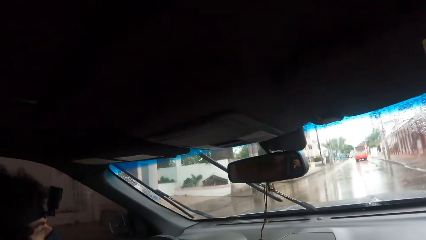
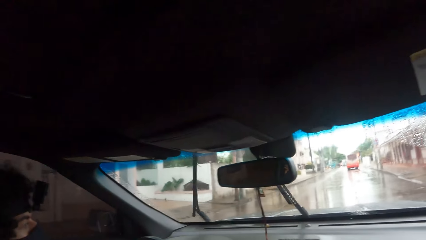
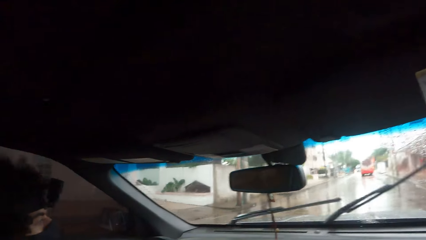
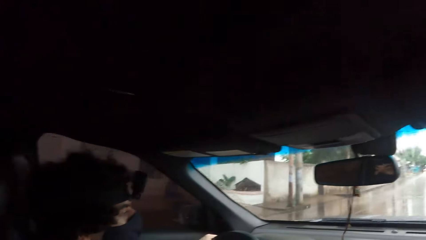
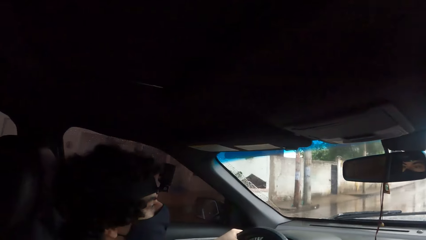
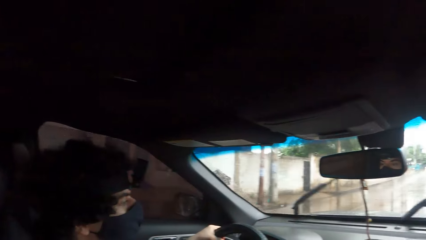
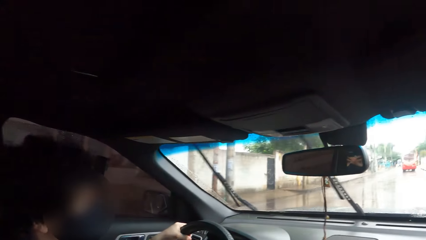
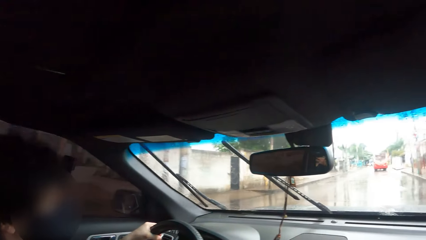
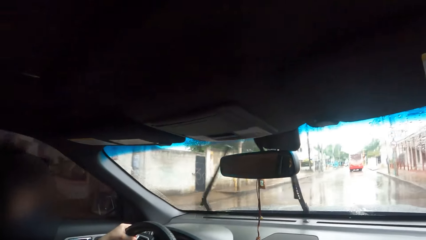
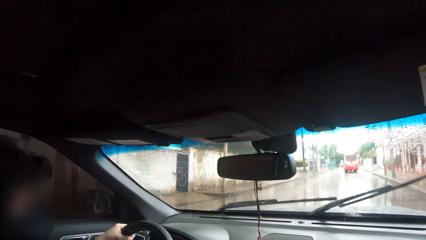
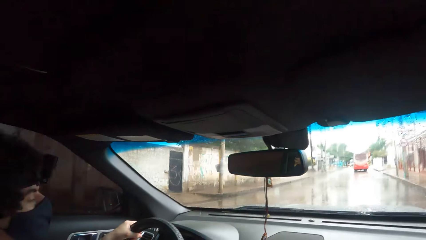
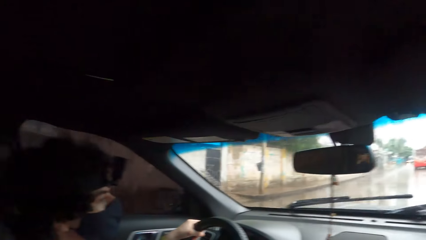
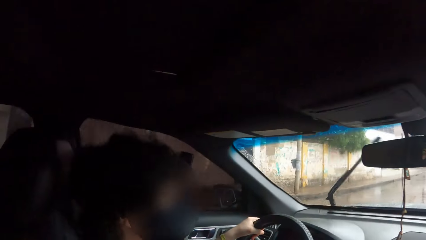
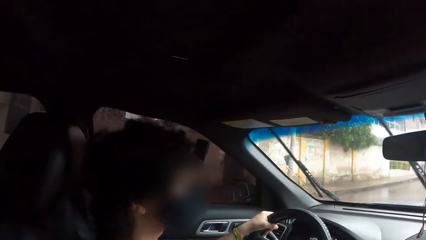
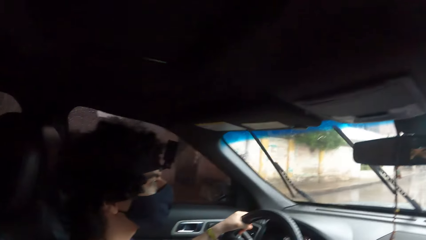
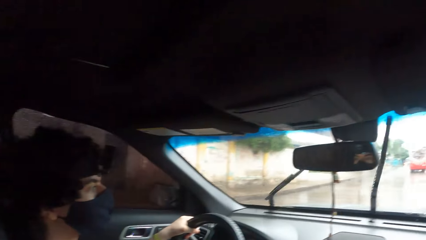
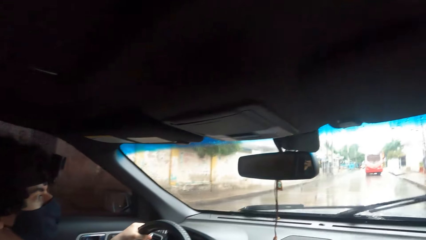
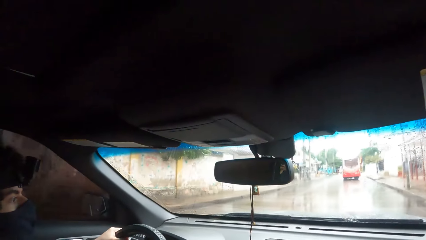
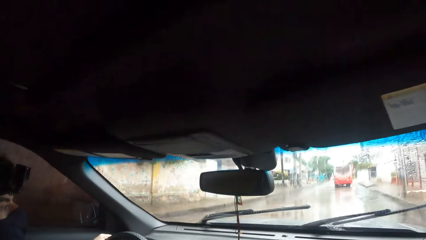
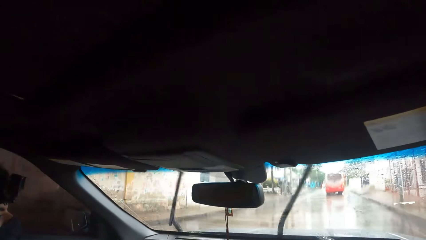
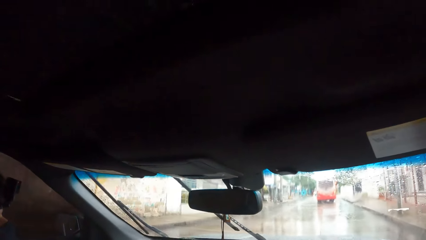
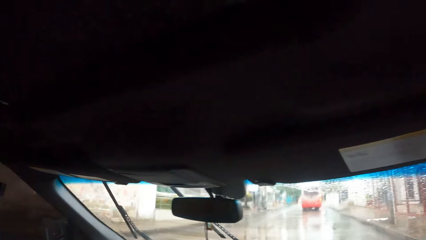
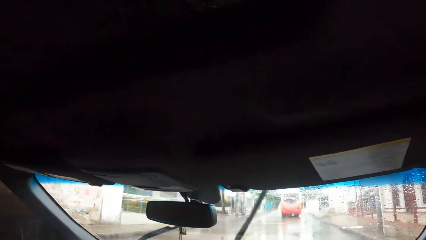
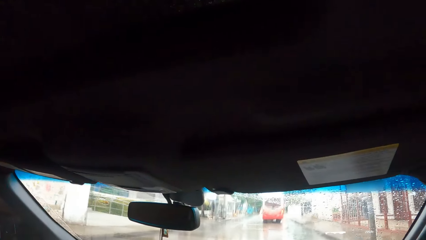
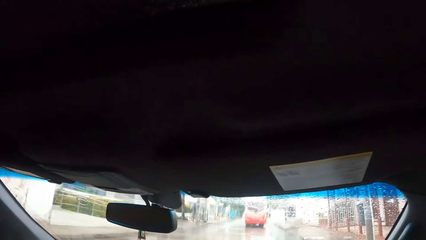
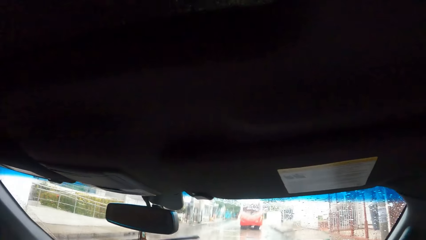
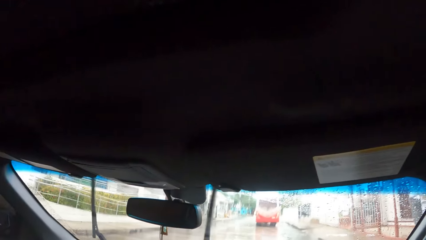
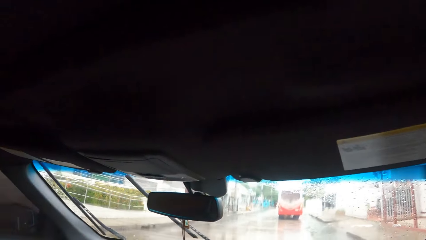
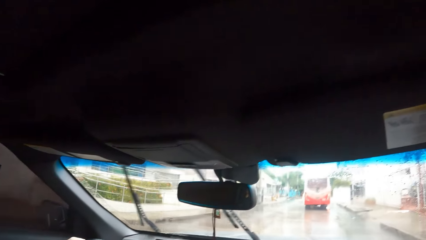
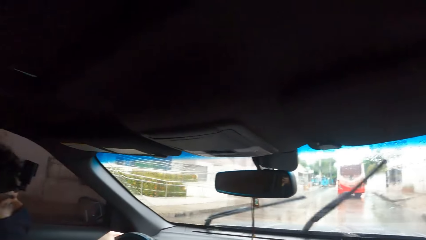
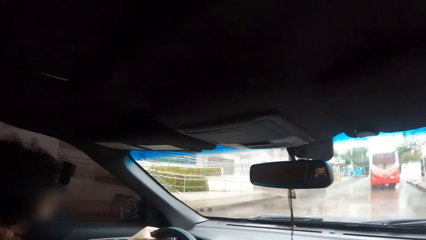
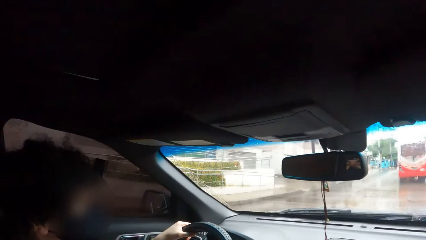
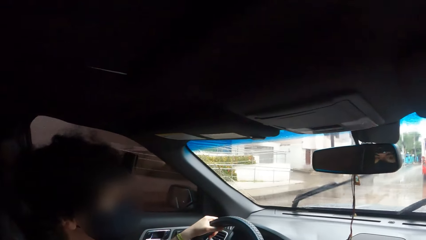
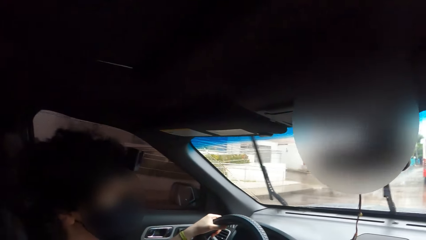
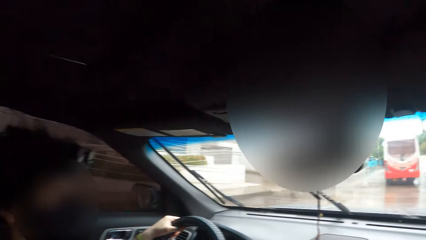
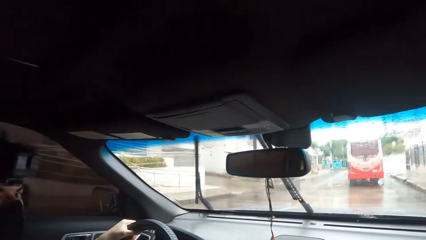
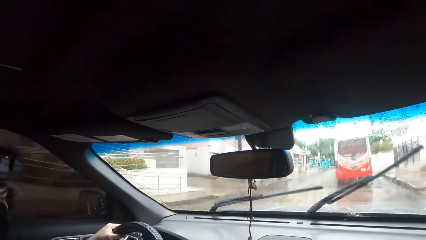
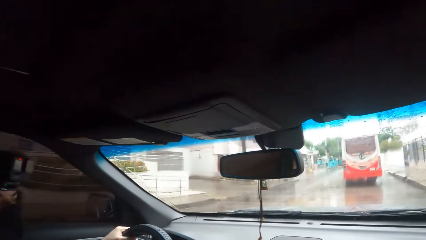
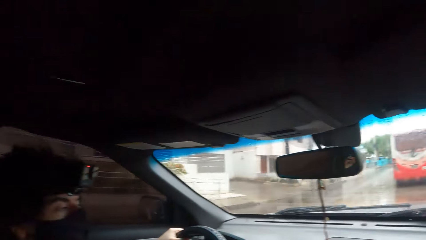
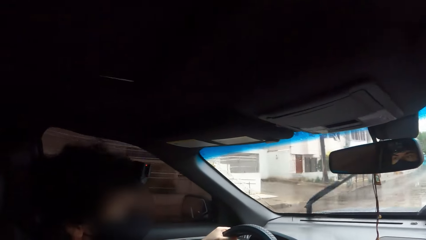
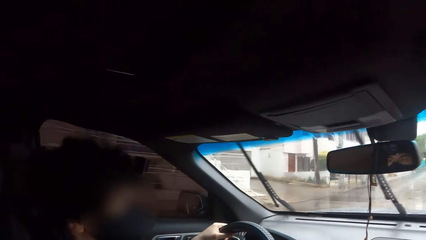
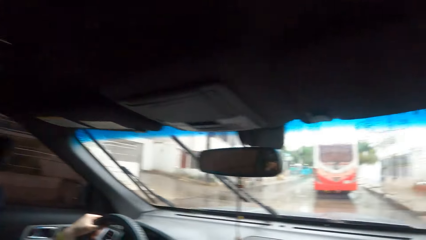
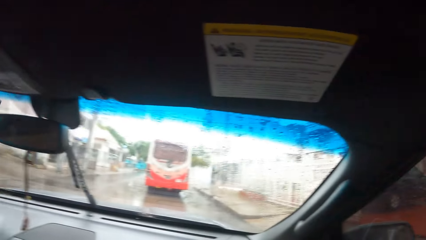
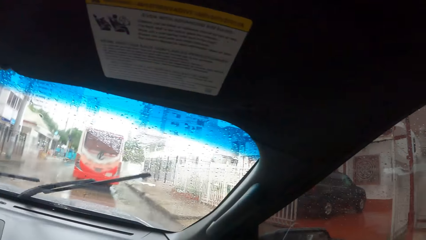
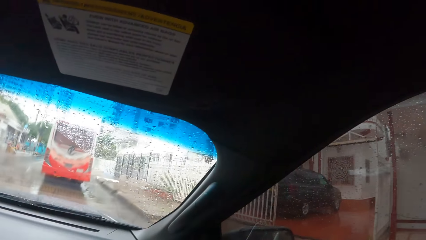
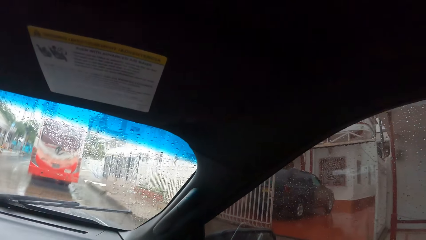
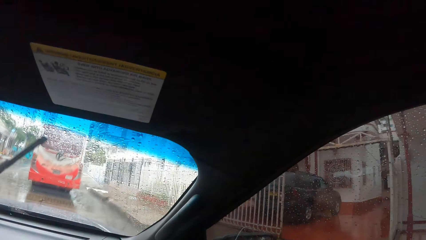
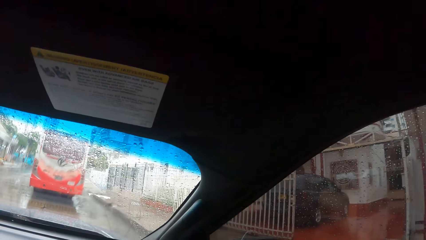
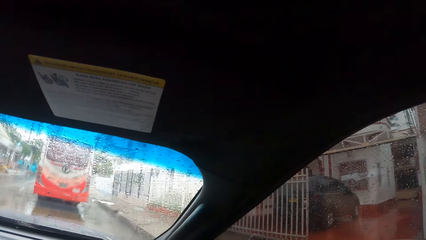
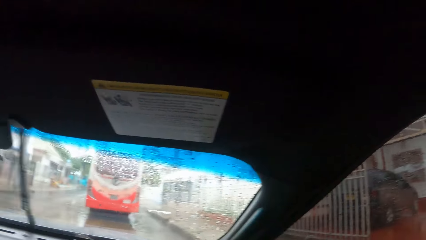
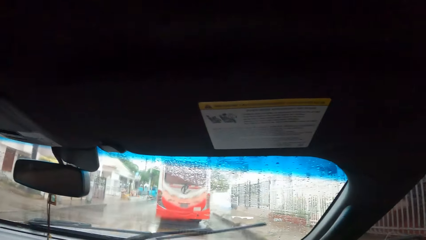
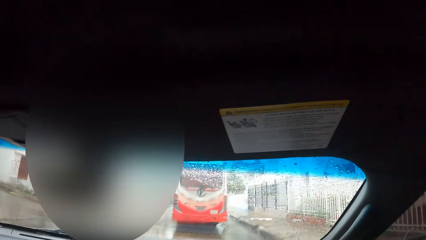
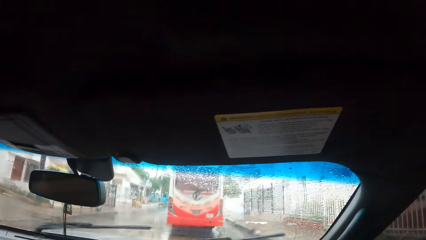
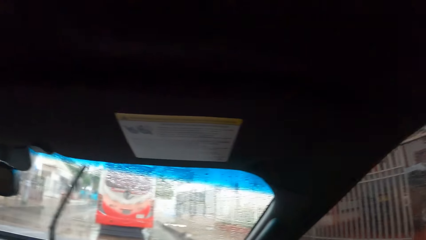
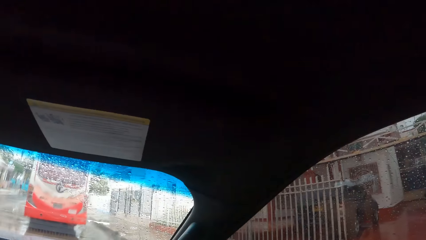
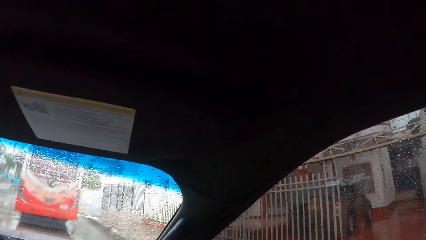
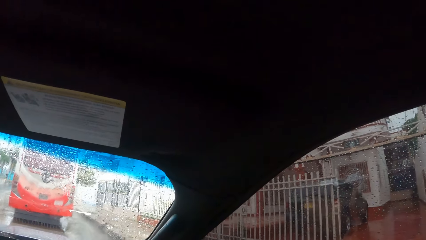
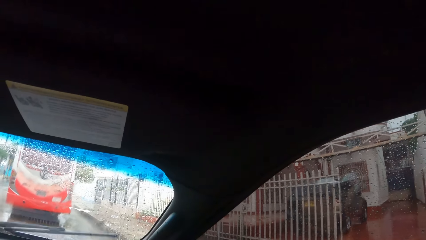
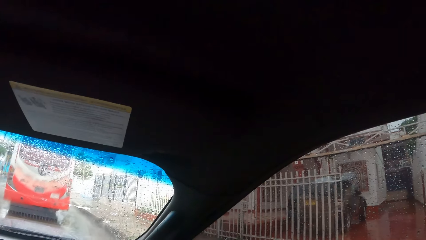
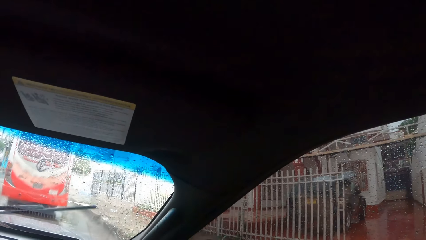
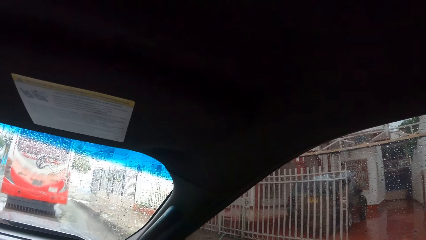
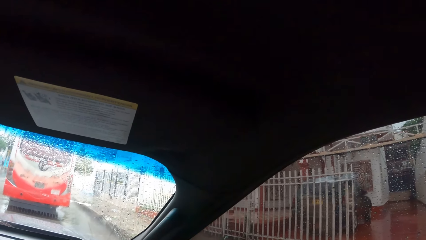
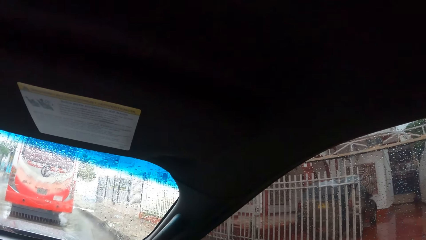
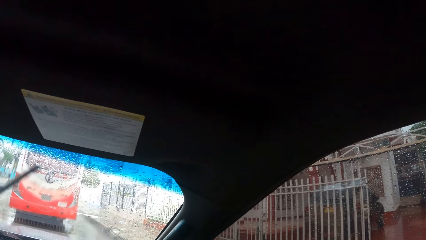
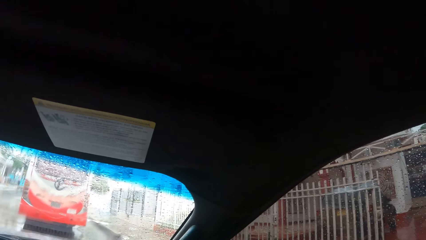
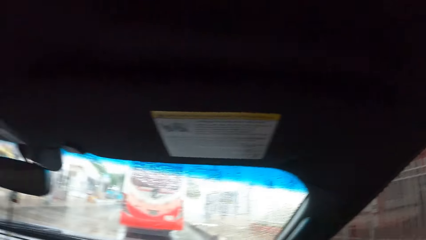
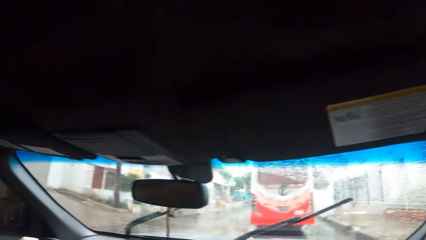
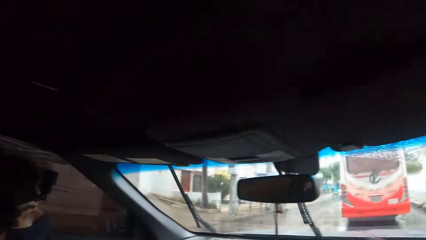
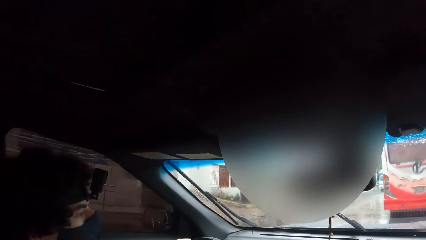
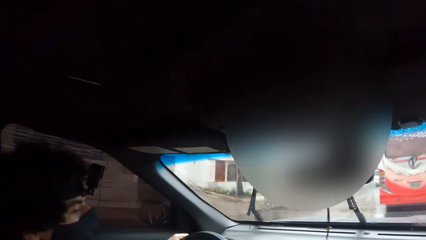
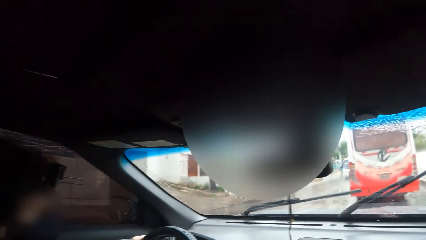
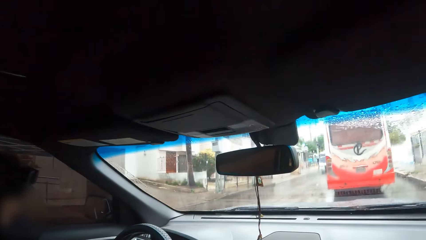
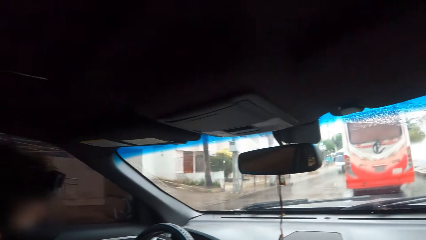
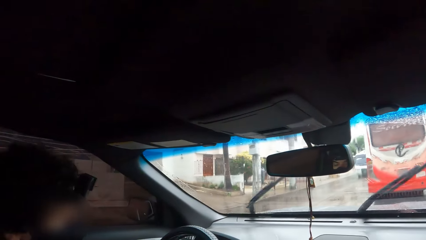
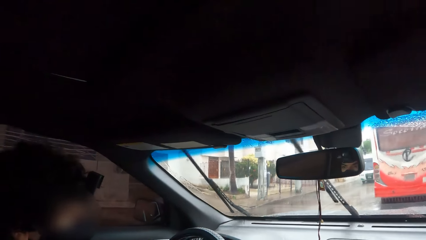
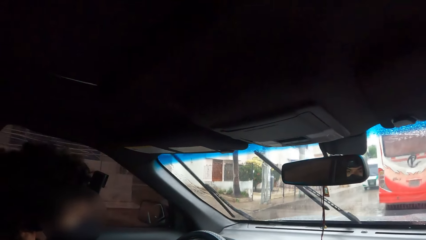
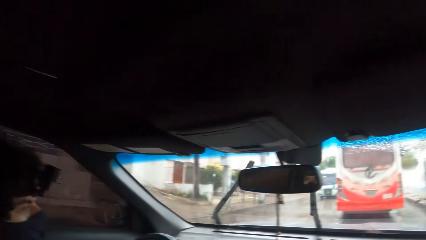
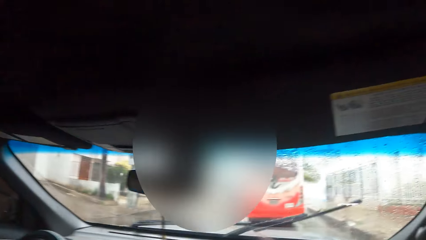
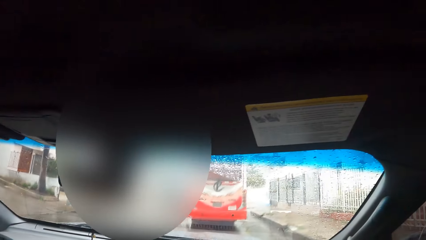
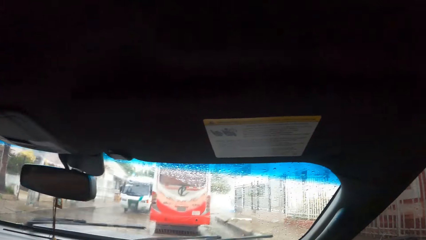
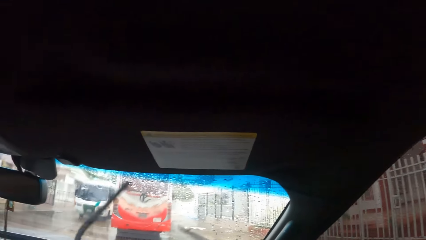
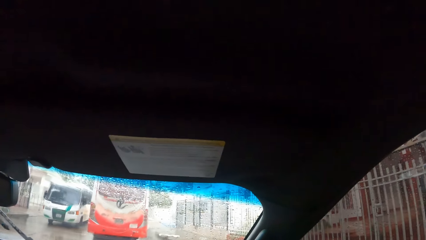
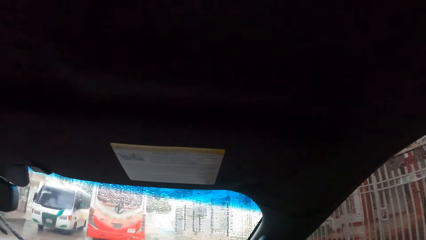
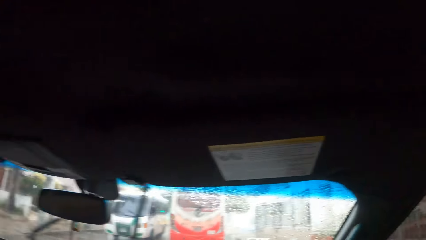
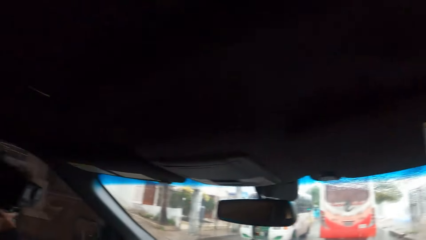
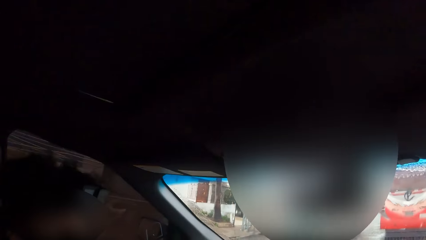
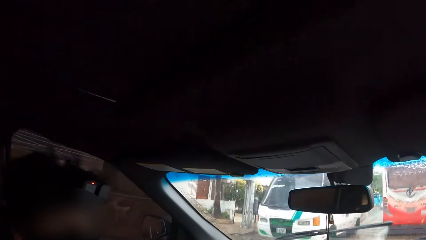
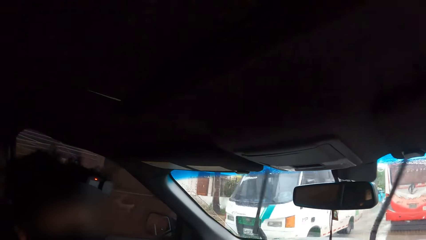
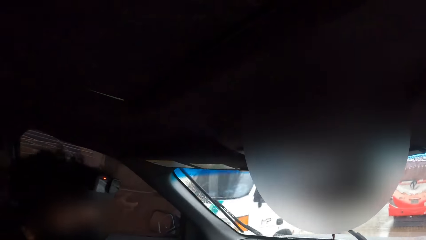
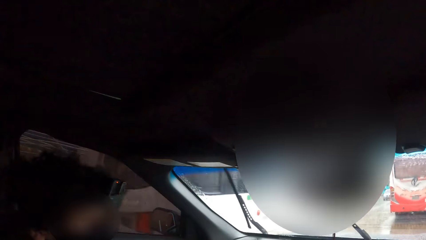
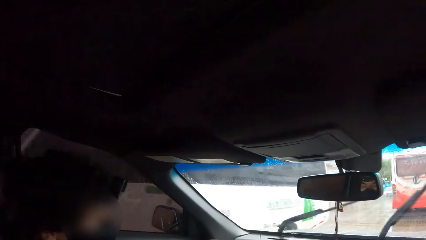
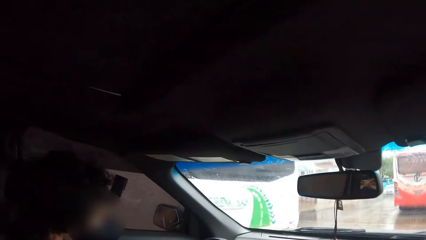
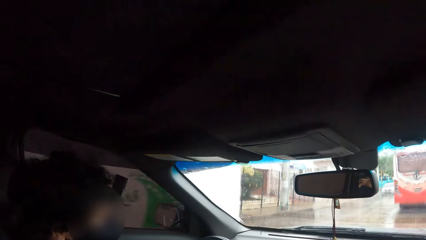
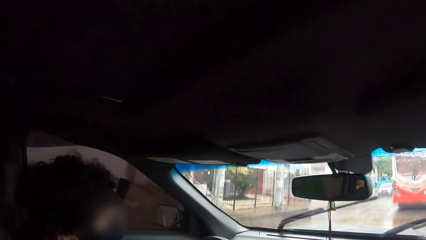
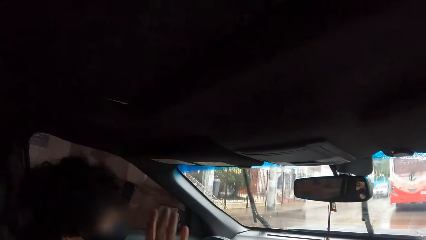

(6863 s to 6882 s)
The camera wearer interacts with a person. They interact with the person again. They look around. They interact with the person. The person drives a car on the road. The camera wearer interacts with the person. They look around. They look around repeatedly. They interact with the person. They look around. They look around again. They interact with the person.
